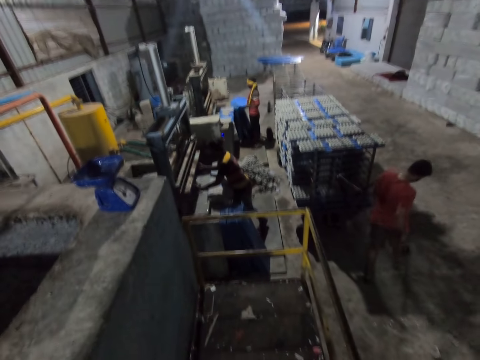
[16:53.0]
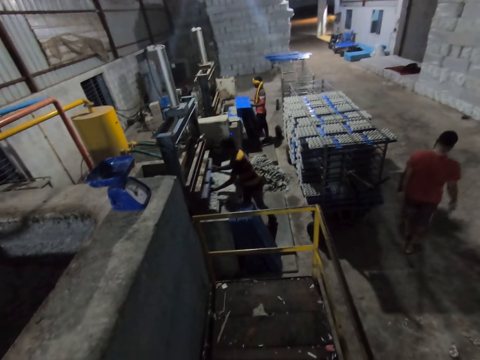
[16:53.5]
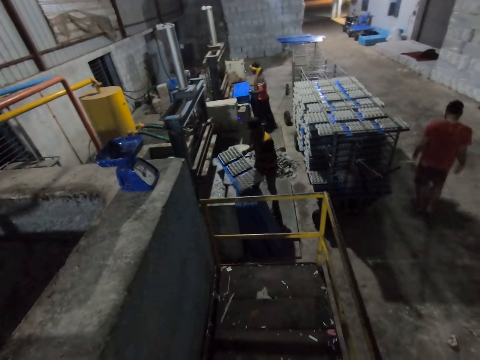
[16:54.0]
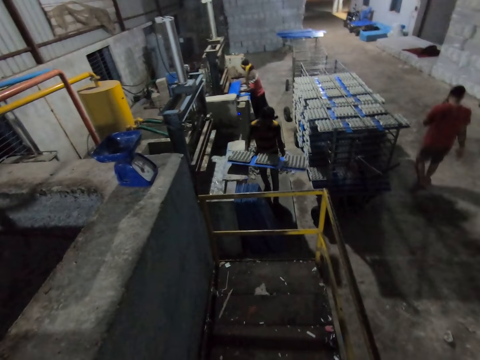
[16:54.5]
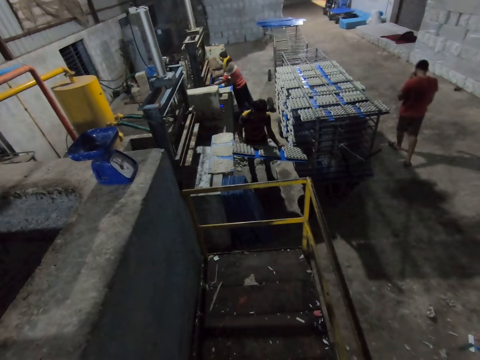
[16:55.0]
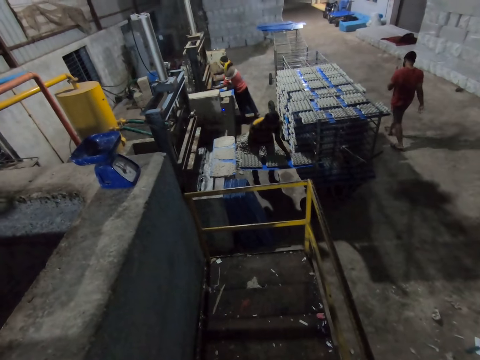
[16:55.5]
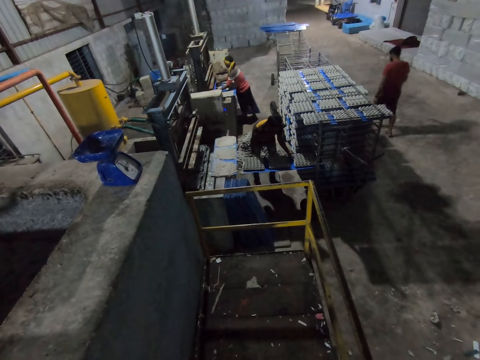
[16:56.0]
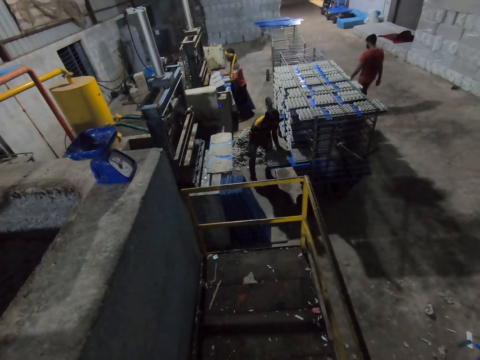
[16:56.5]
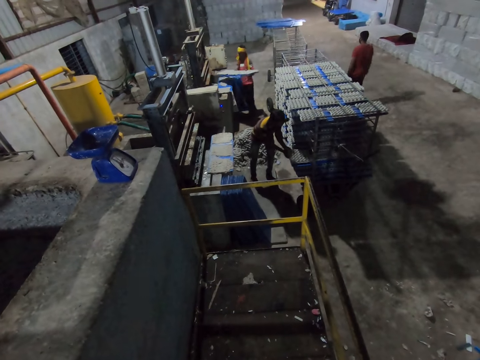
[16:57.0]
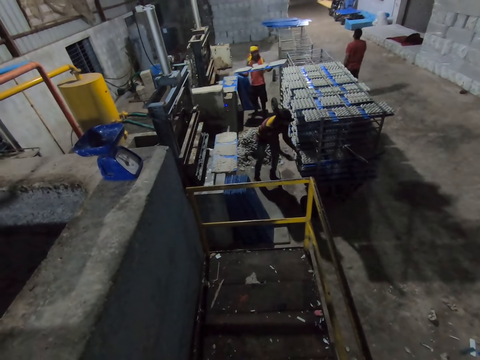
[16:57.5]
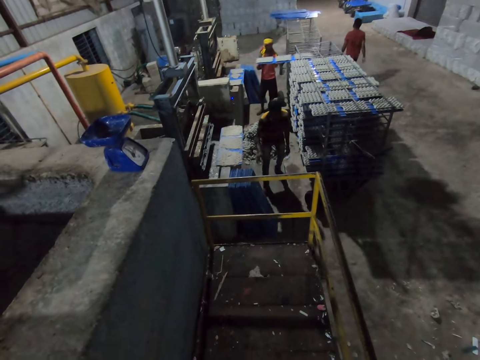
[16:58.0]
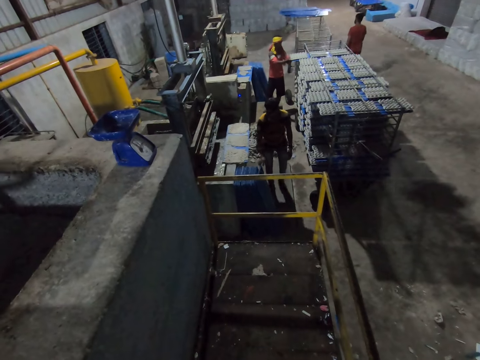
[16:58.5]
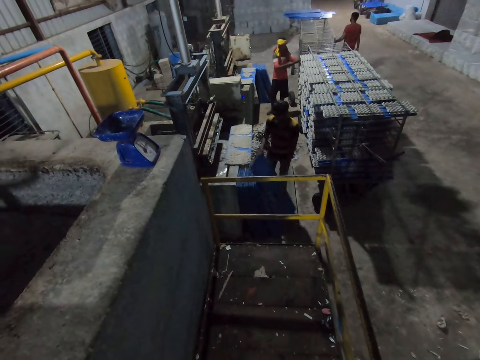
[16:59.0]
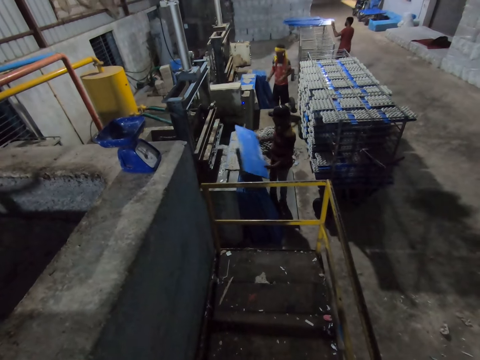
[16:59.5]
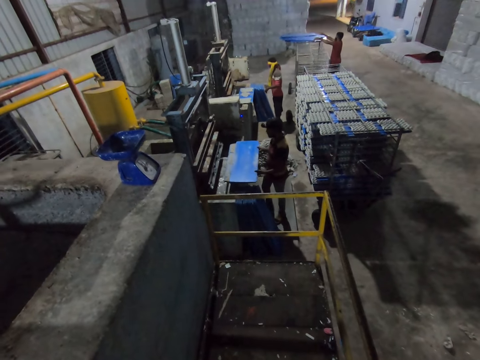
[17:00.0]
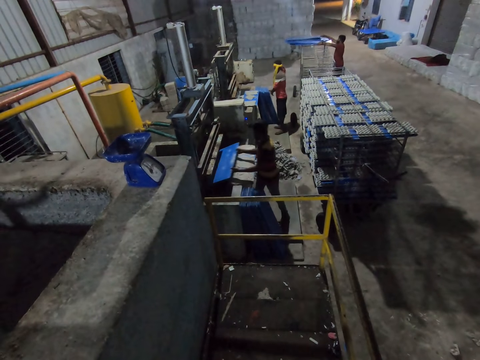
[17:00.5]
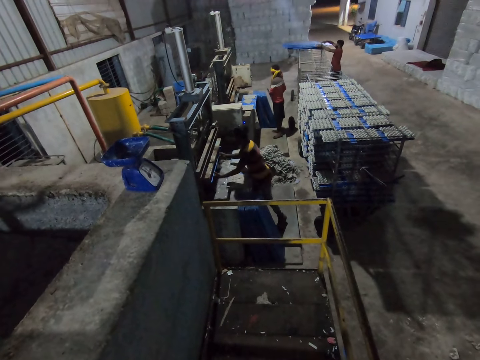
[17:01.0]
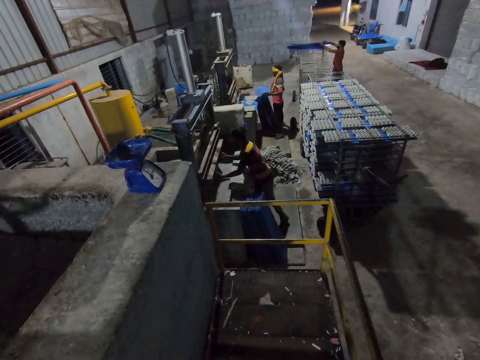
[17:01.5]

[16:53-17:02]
A man picks a polypropylene plastic from the ground with both hands. The camera wearer looks forward. Another man takes the polypropylene plastic with egg cartons from the egg pulp machine with his hands. The first man places the polypropylene plastic in his hands in the egg pulp machine. The second man slides the polypropylene plastic with egg cartons in his hands on the rack. The first man takes the polypropylene plastic with egg cartons from the egg pulp machine with his hands and slides the polypropylene plastic with egg cartons in his hands on the rack. The second man picks a polypropylene plastic from the ground with his right hand and holds the polypropylene plastic with his left hand. A third man arranges polypropylene plastics on the rack with both hands. The first man picks a polypropylene plastic from the ground with both hands. The second man places the polypropylene plastic in his hands in the egg pulp machine.

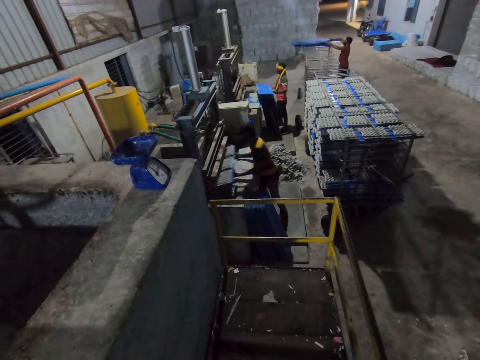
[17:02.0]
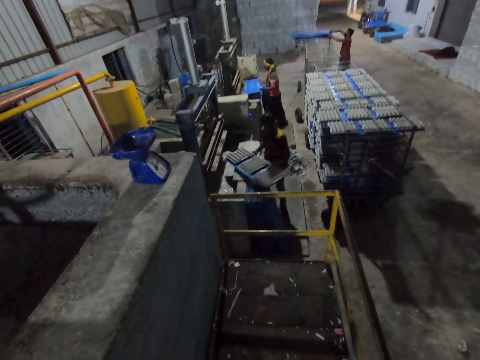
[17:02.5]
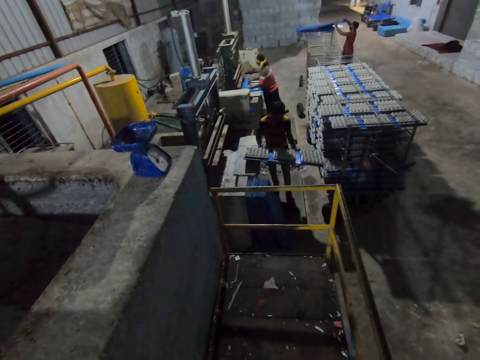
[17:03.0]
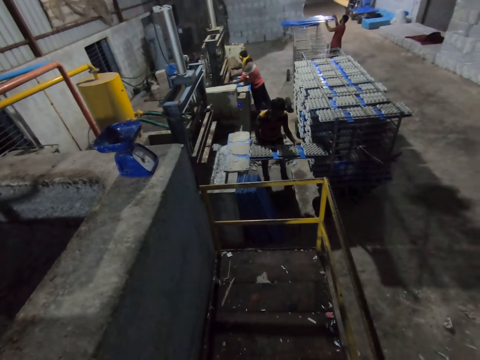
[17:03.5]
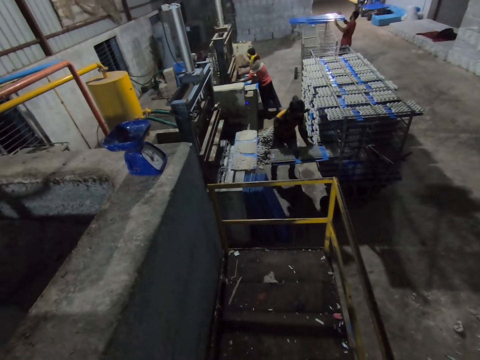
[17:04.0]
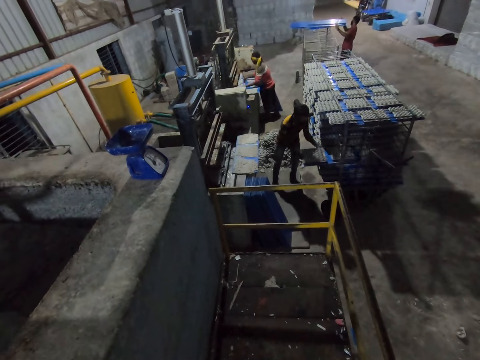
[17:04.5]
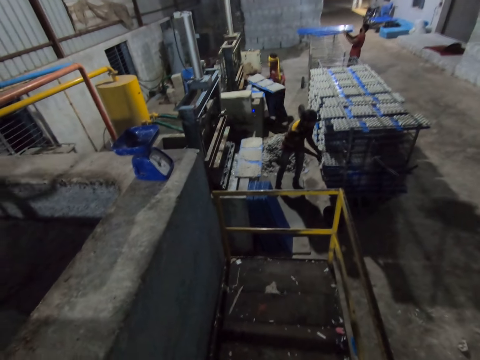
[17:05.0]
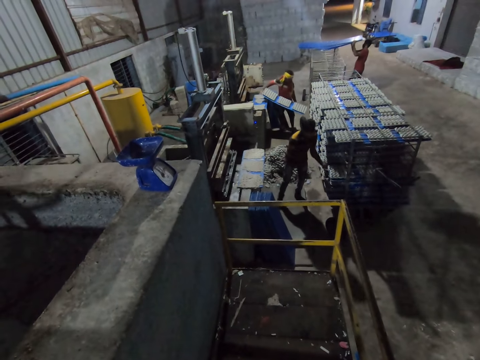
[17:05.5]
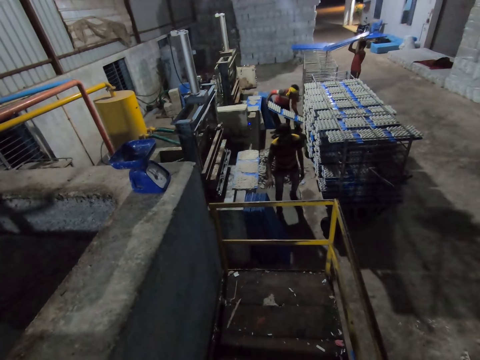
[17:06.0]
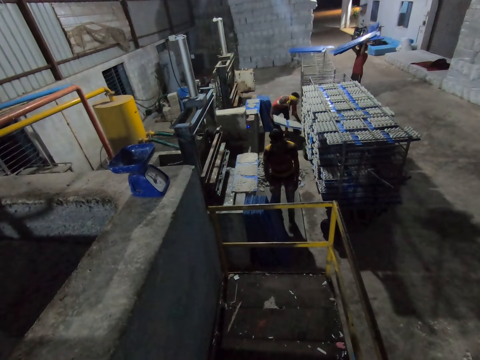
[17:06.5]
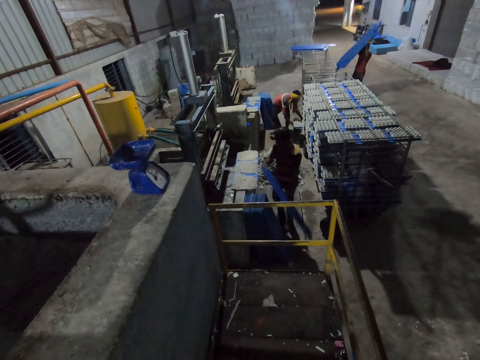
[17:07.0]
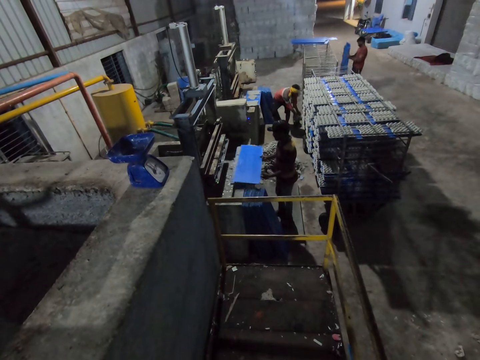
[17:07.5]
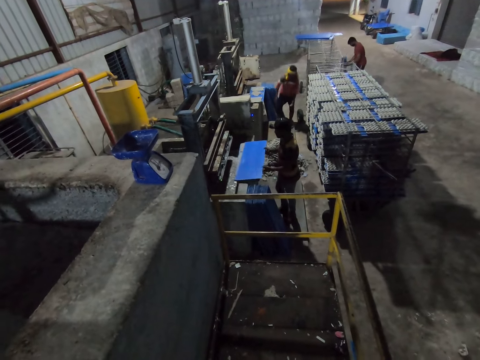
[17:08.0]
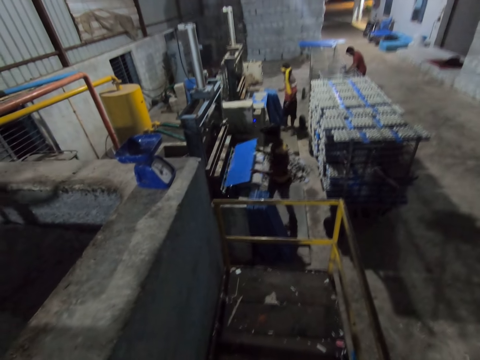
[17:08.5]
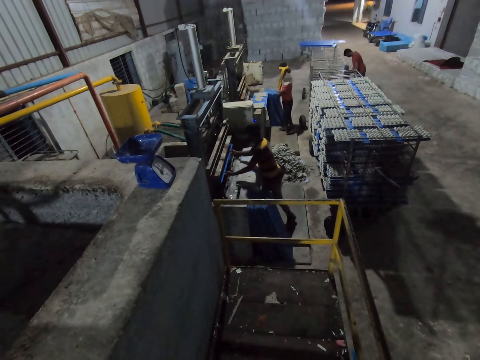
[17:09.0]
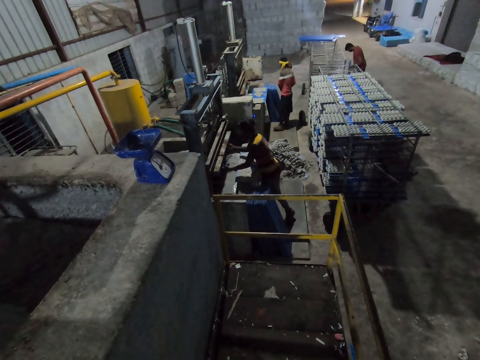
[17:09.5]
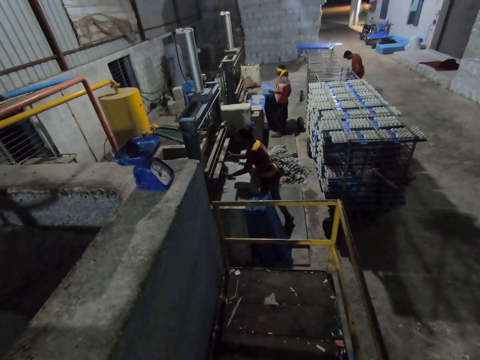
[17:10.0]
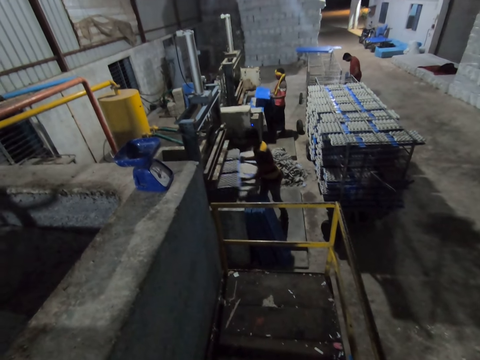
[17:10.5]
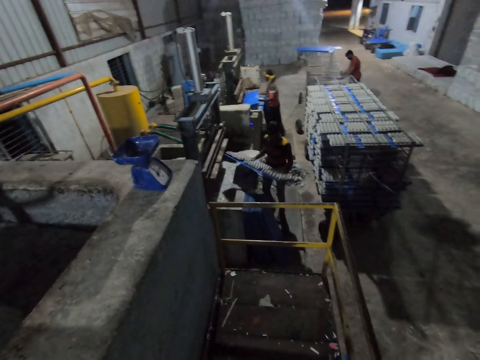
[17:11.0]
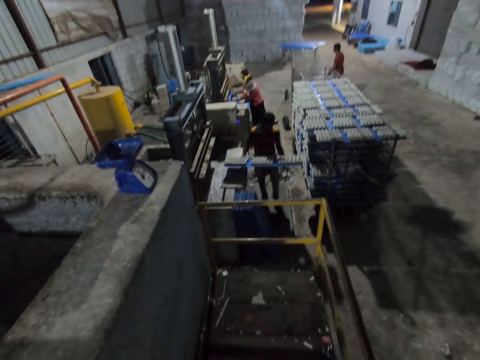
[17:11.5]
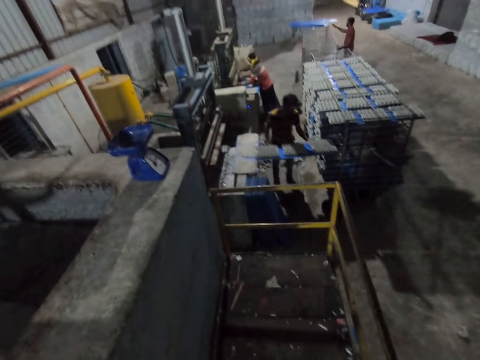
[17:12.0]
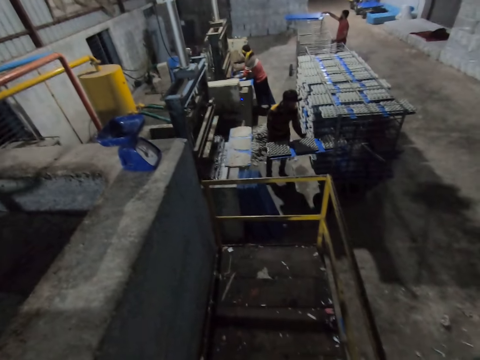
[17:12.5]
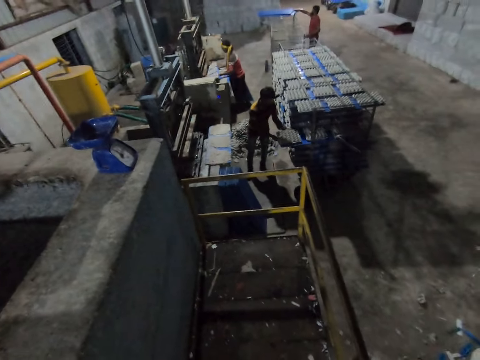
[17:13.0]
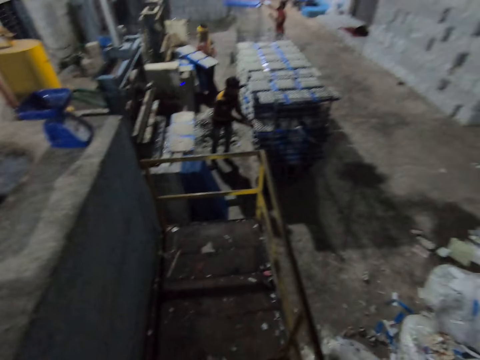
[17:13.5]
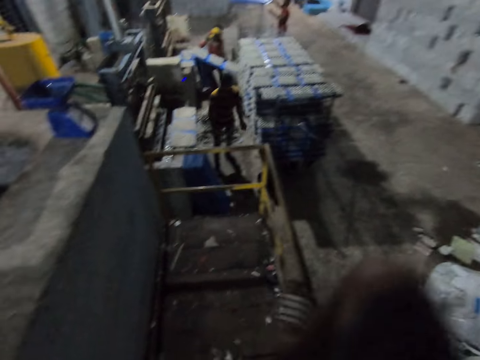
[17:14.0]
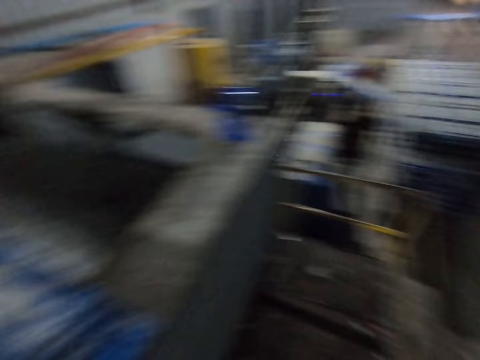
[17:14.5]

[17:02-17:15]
A man takes the polypropylene plastic with egg cartons from the egg pulp machine with his hands. Another man places the polypropylene plastic in his hands in the egg pulp machine. The first man slides the polypropylene plastic with egg cartons in his hands on the rack. The second man takes the polypropylene plastic with egg cartons from the egg pulp machine with his hands. A third man picks polypropylene plastics from the rack with both hands and carries the polypropylene plastics from the rack with both hands. The second man slides the polypropylene plastic with egg cartons in his hands on the rack. The first man picks a polypropylene plastic from the ground with his right hand, holds the polypropylene plastic with his left hand, and drops the polypropylene plastic in his hands on the concrete block. The third man drops the polypropylene plastics in his hands on the ground. The first man places the polypropylene plastic in his hands in the egg pulp machine. The second man picks a polypropylene plastic from the ground with both hands. The first man takes the polypropylene plastic with egg cartons from the egg pulp machine with his hands. The second man places the polypropylene plastic in his hands in the egg pulp machine. The first man slides the polypropylene plastic with egg cartons in his hands on the rack. The third man picks polypropylene plastics from the rack with his hands. The second man takes the polypropylene plastic with egg cartons from the egg pulp machine with his hands and slides the polypropylene plastic with egg cartons in his hands on the rack. The camera wearer moves his foot up and steps on the stair hand rail.

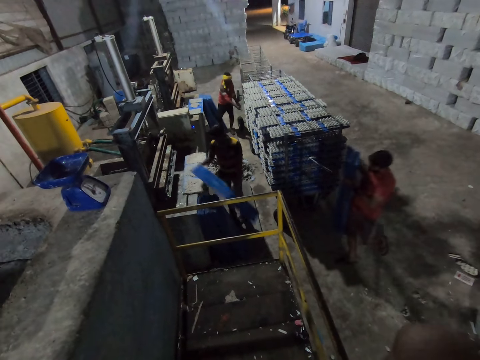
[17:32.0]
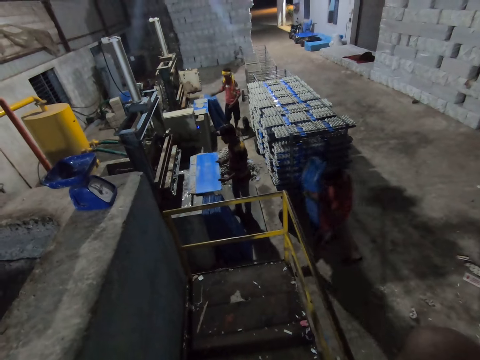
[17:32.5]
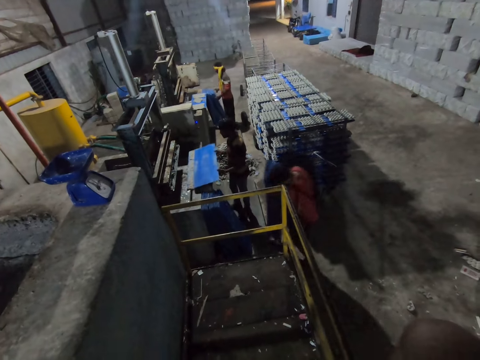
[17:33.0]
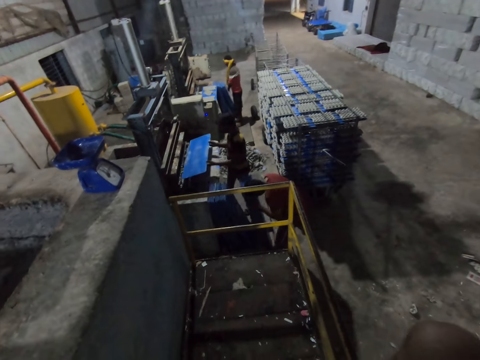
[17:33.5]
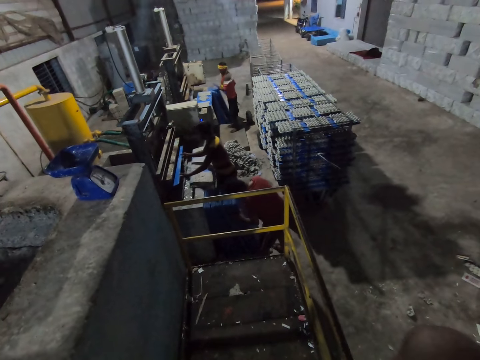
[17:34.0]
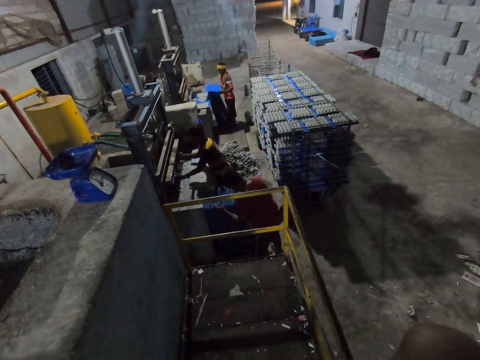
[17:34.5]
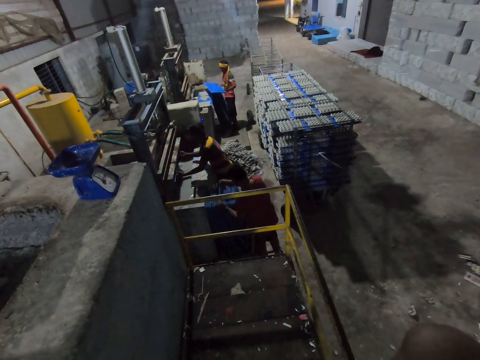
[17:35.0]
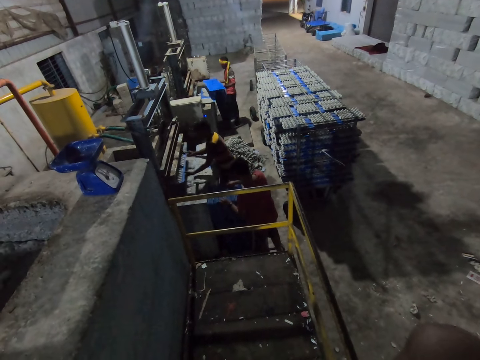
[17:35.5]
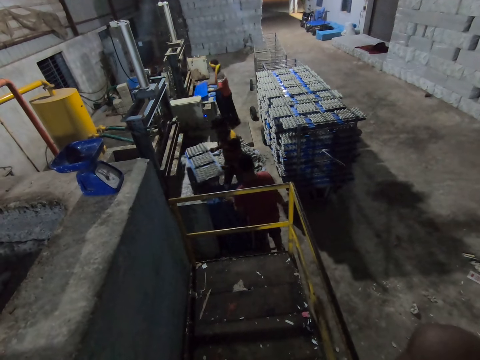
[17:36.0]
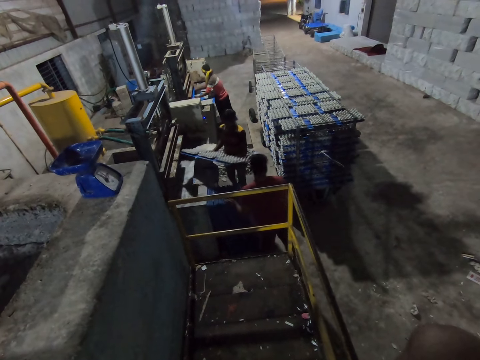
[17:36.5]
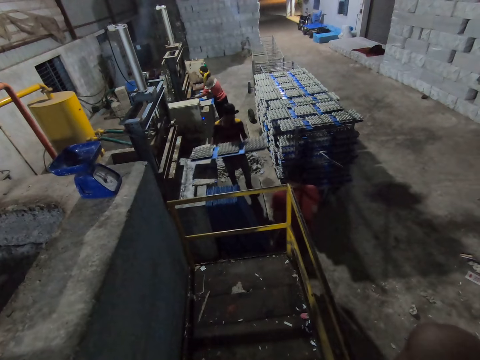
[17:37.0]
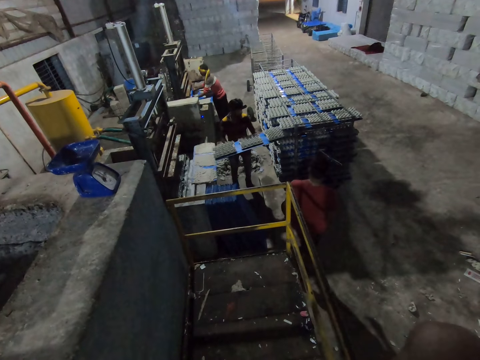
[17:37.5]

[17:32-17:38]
A man holds the polypropylene plastic with his left hand and drops the polypropylene plastic in his hands on the concrete block. Another man picks a polypropylene plastic from the ground with both hands. A third man drops the polypropylene plastics in his hands on the ground. The first man places the polypropylene plastic in his hands in the egg pulp machine and takes the polypropylene plastic with egg cartons from the egg pulp machine with his hands. The second man places the polypropylene plastic in his hands in the egg pulp machine. The third man walks away from the first man. The first man slides the polypropylene plastic with egg cartons in his hands on the rack.
